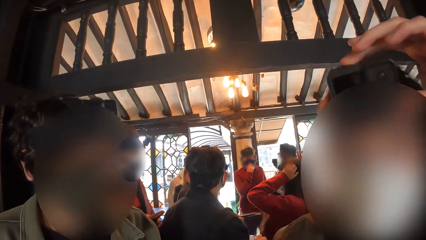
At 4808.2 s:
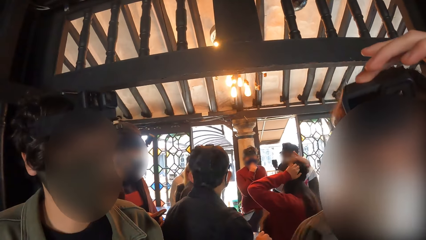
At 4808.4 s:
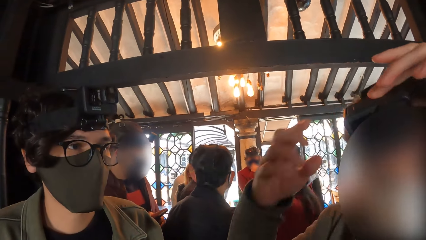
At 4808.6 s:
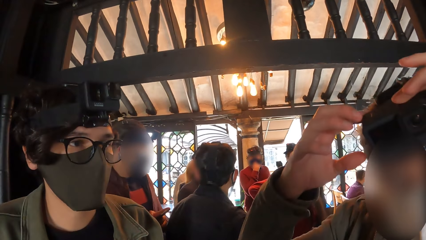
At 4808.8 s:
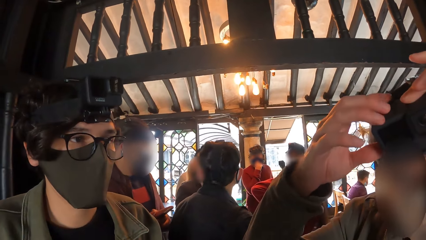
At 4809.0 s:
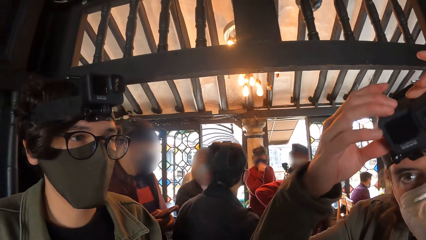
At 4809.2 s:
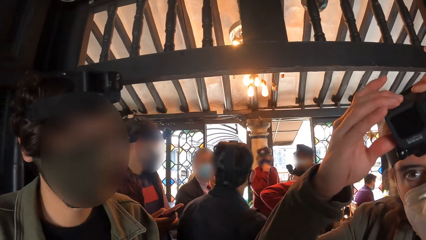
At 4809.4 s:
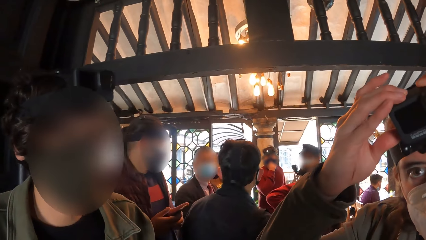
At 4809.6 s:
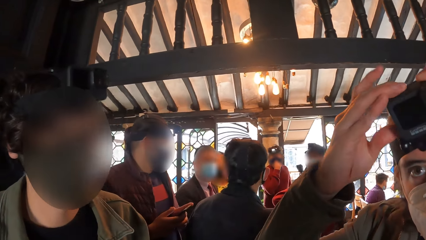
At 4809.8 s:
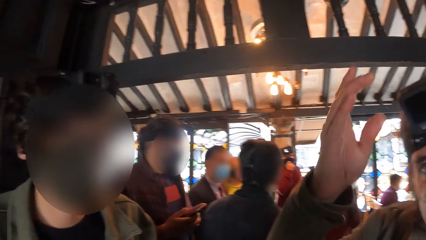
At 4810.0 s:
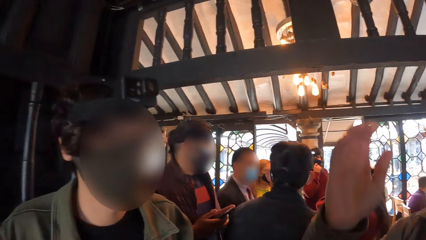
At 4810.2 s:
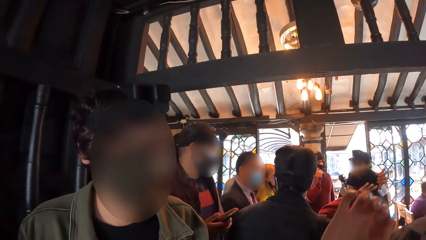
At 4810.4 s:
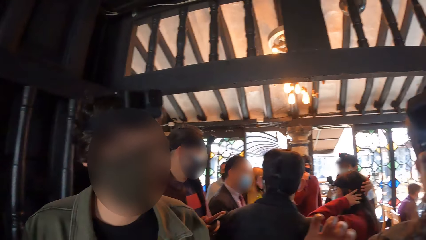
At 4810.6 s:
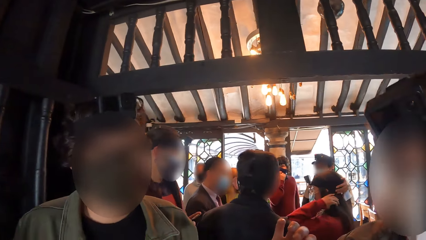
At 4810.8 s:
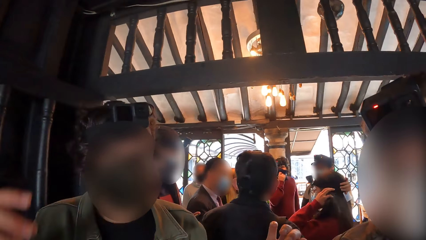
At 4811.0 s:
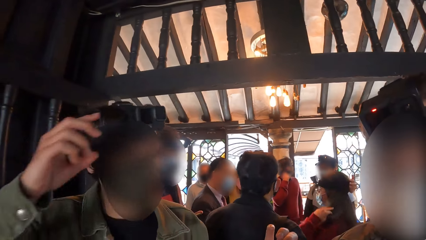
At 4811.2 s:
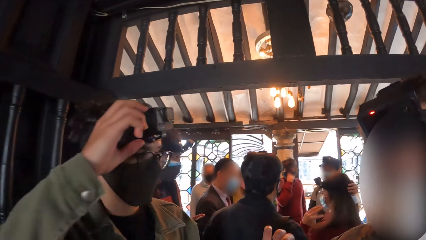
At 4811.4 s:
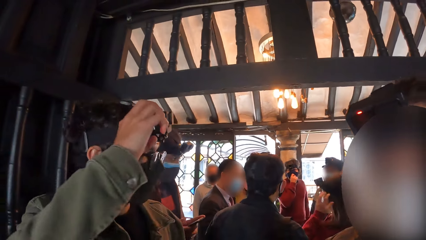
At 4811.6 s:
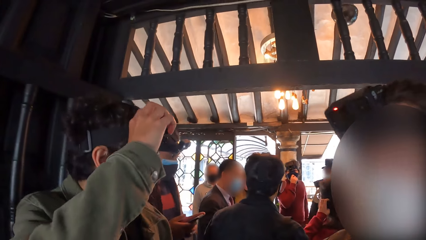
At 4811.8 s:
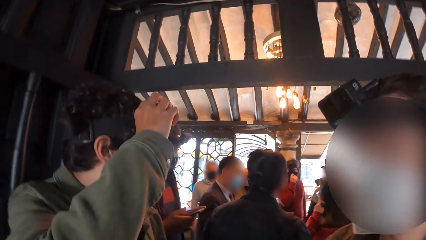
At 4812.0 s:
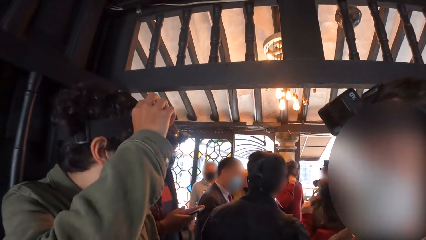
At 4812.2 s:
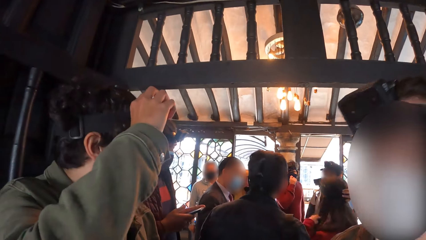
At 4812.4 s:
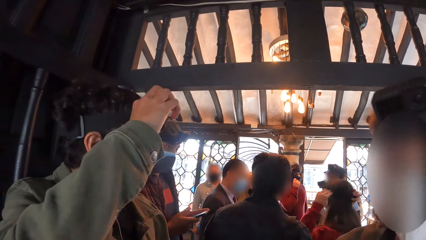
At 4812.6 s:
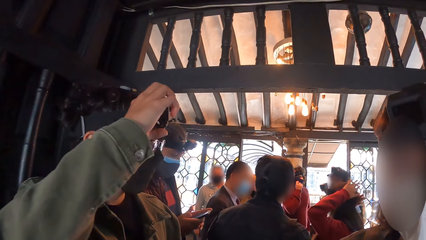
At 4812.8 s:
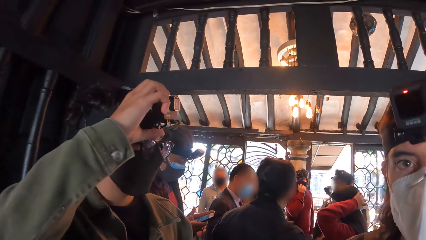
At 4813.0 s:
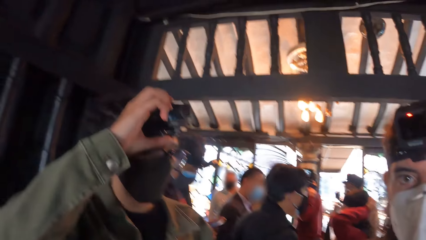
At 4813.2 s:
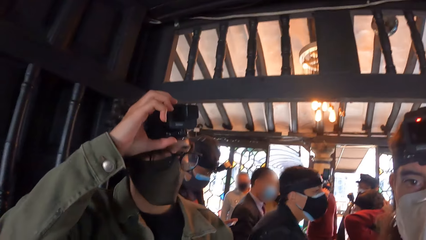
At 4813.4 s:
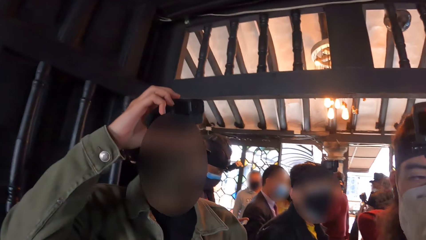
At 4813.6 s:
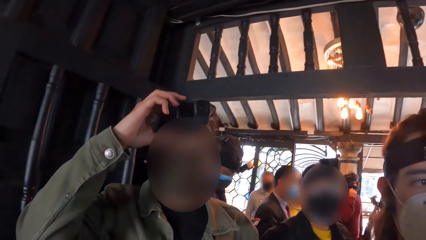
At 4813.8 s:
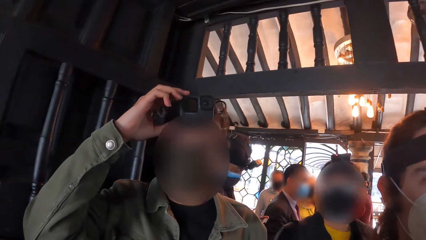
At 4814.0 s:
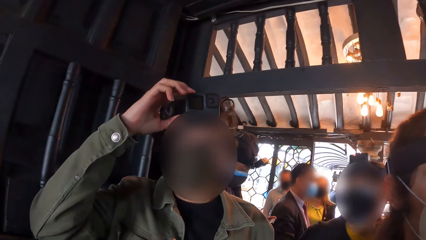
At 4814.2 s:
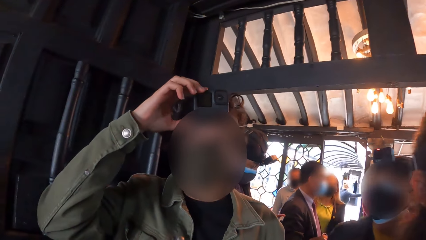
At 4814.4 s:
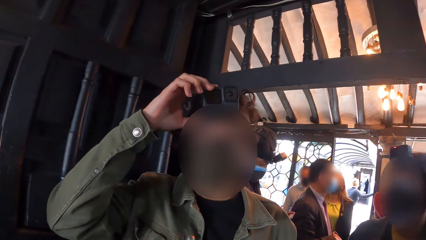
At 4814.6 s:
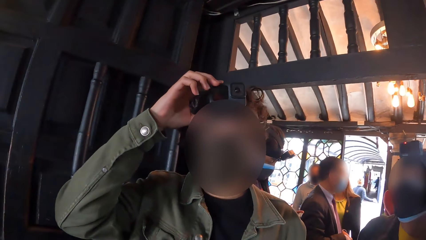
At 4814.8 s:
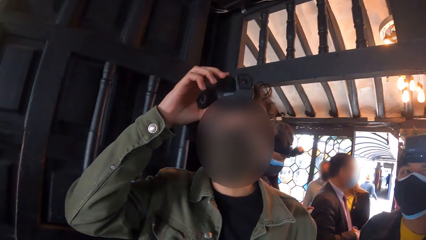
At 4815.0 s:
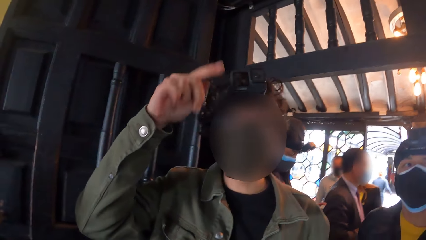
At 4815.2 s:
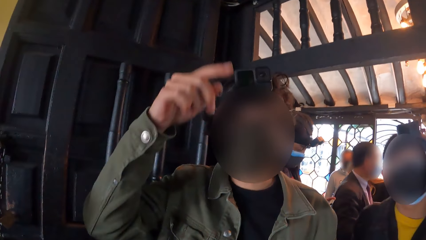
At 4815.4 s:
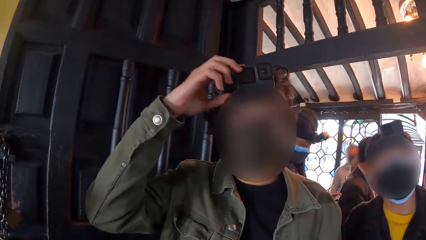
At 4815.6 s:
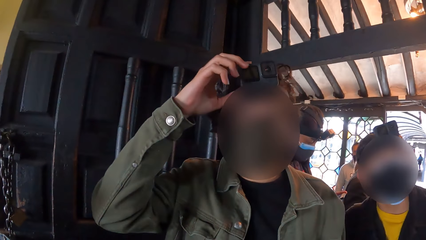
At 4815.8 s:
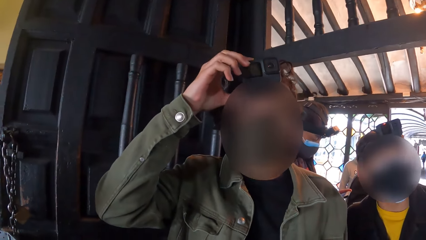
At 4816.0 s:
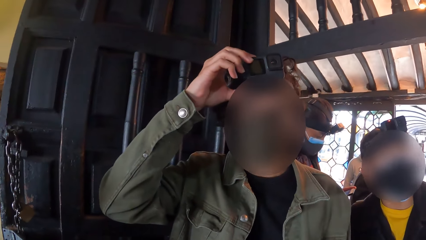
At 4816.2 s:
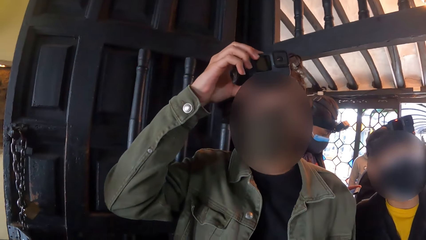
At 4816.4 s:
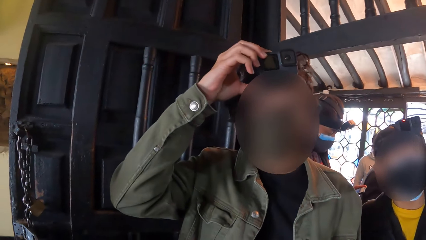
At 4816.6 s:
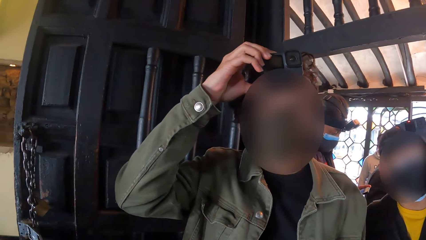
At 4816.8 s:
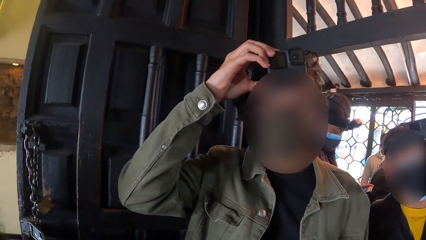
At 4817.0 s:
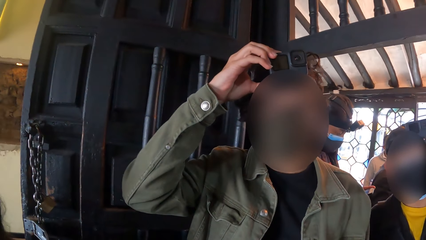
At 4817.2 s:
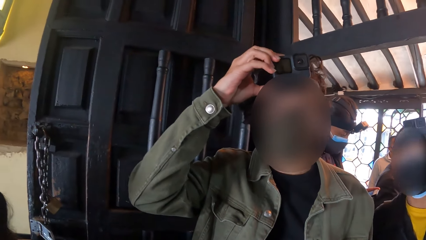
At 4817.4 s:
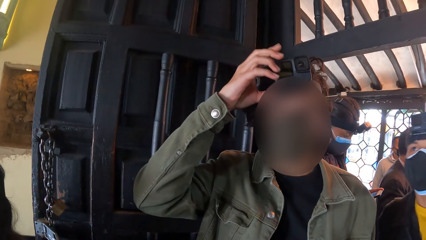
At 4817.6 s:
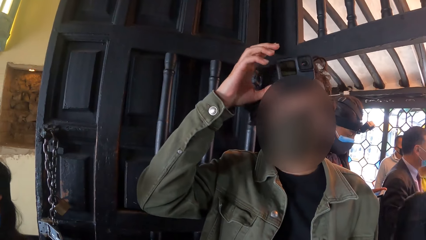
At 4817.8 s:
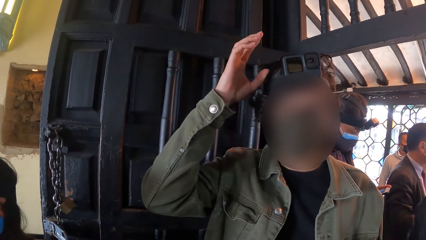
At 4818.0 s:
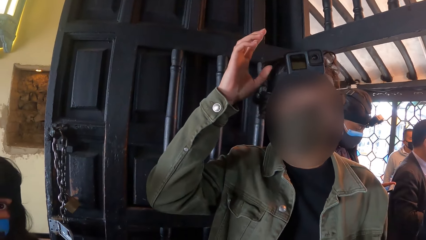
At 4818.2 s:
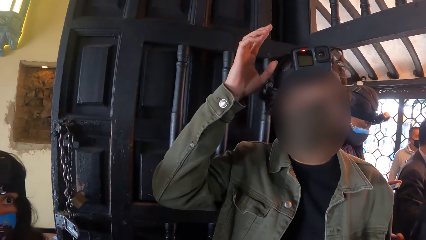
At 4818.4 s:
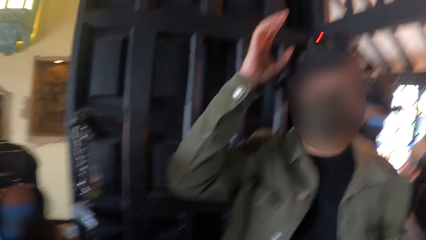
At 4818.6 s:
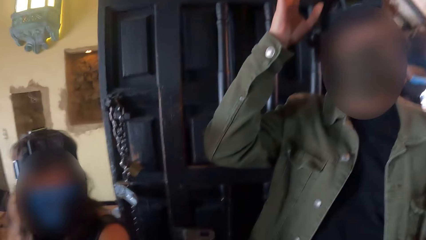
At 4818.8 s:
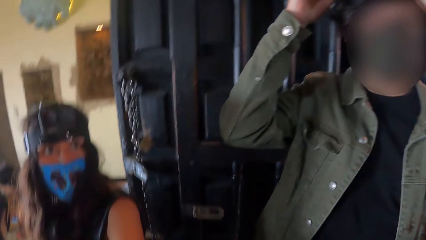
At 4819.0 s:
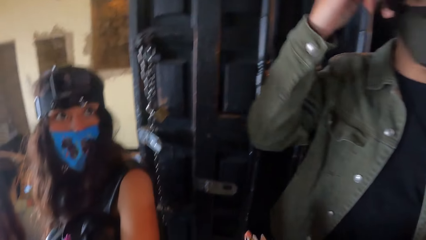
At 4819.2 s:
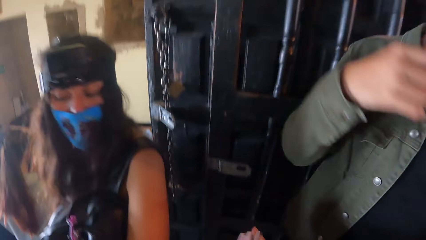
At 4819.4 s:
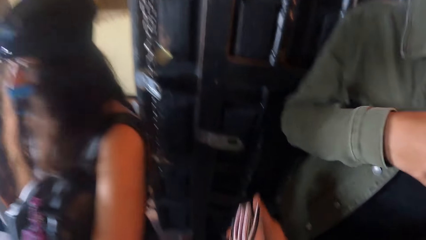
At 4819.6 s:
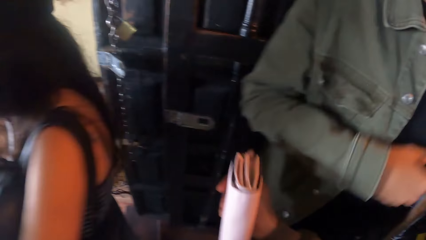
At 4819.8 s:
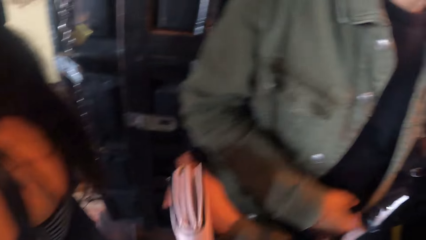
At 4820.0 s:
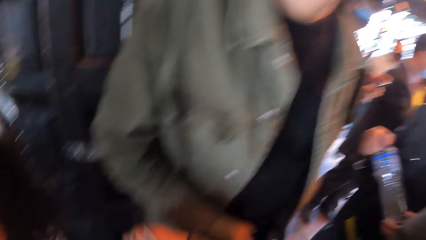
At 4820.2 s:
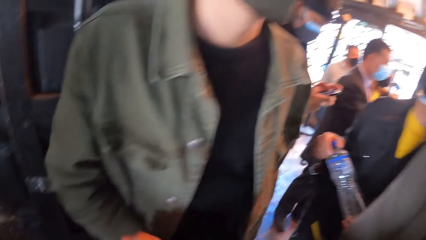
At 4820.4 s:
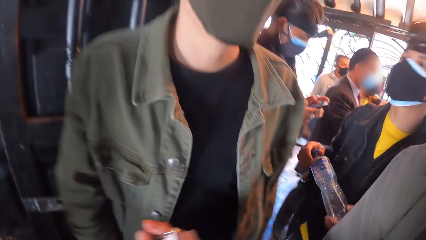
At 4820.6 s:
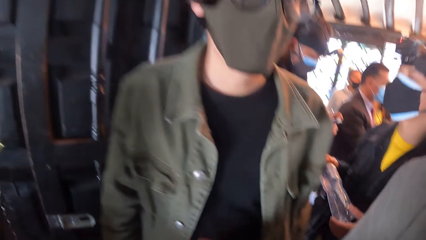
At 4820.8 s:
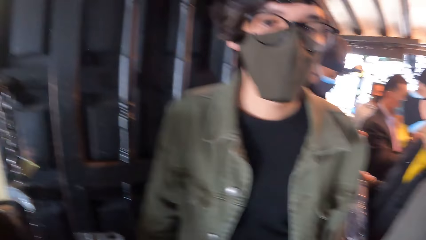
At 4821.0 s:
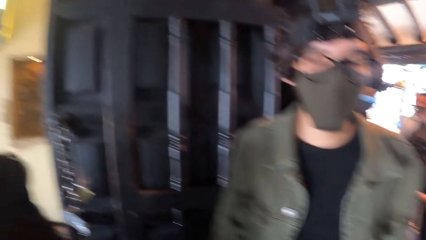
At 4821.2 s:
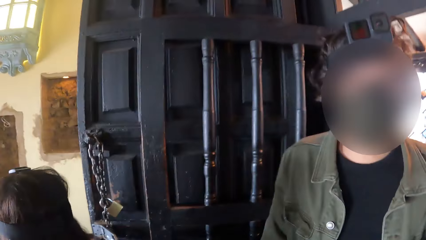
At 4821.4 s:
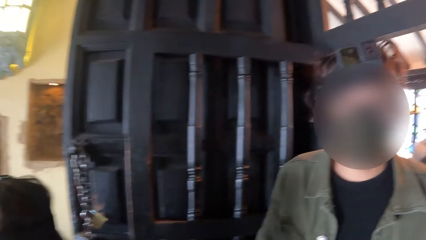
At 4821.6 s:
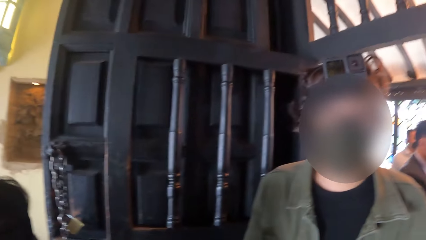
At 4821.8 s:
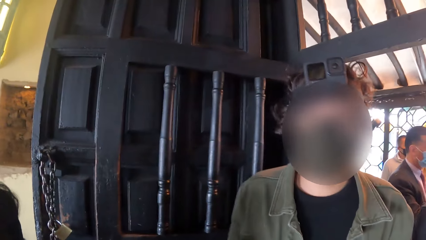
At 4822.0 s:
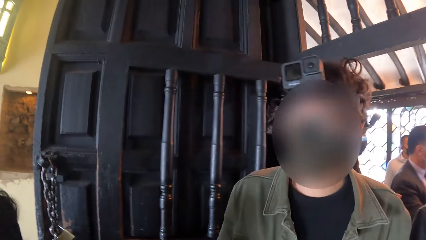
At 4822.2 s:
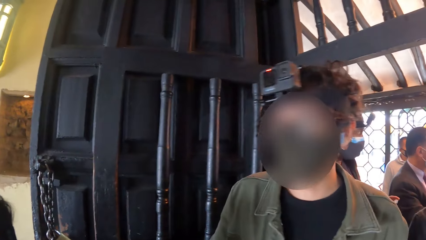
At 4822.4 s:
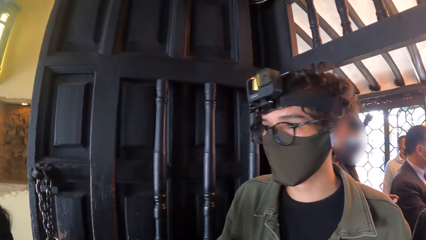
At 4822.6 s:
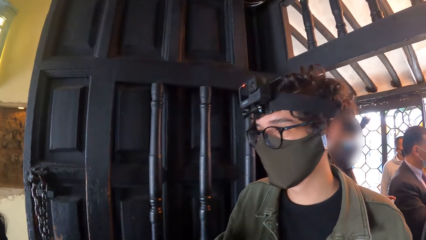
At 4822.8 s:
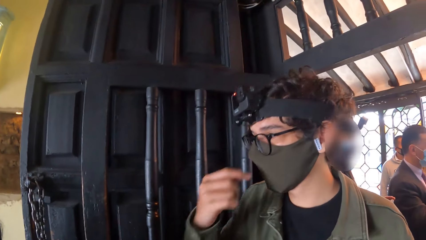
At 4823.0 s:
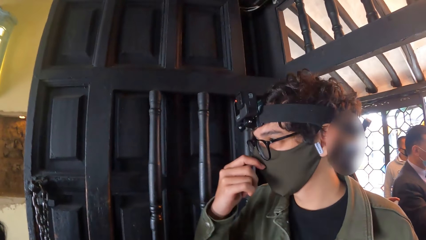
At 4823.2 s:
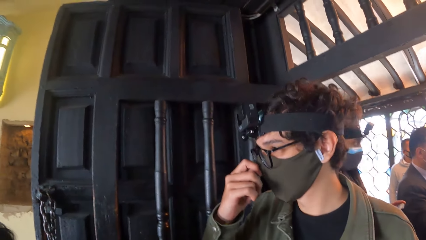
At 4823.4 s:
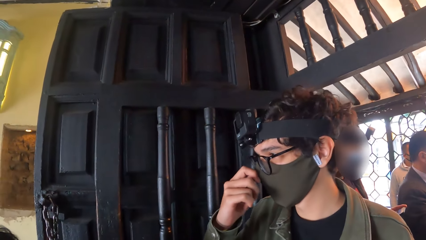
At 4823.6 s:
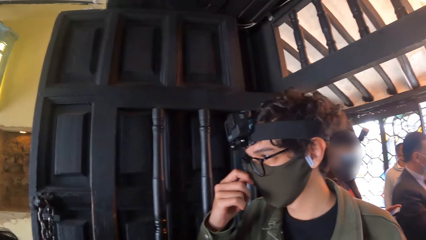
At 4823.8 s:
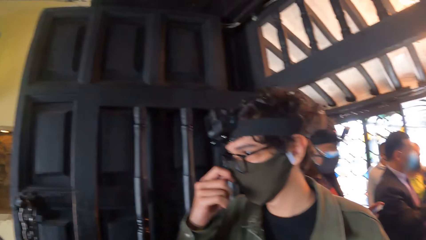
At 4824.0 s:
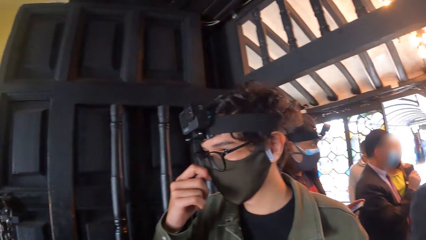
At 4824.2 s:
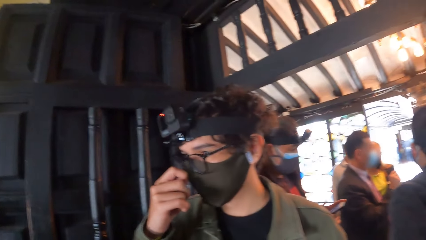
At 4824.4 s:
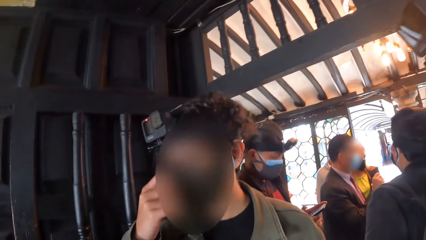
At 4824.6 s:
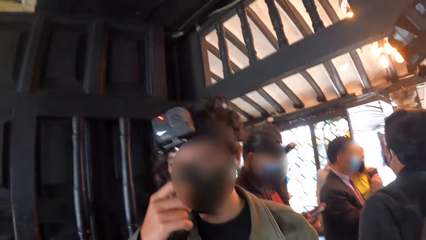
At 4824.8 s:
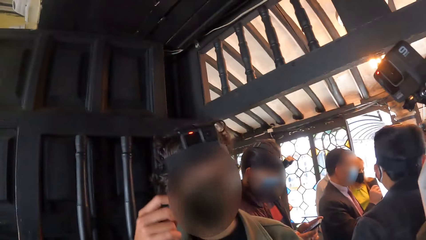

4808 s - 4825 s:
The man adjusts the camera on his head with both hands. Another man adjusts the camera on his head with his right hand. The camera wearer interacts with the other man. The other man adjusts his nose mask with his right hand.
